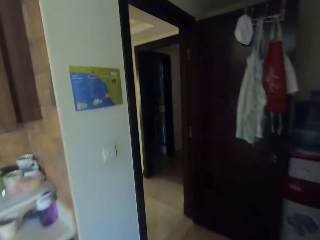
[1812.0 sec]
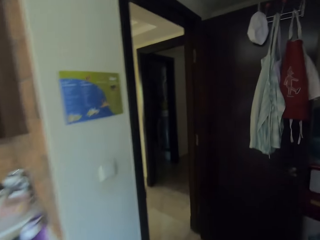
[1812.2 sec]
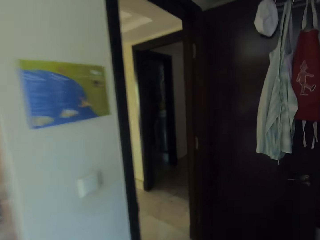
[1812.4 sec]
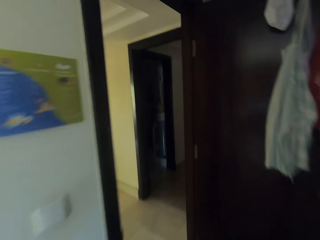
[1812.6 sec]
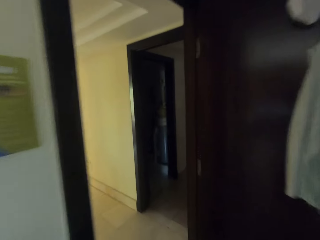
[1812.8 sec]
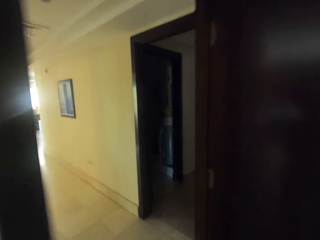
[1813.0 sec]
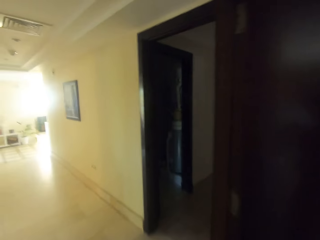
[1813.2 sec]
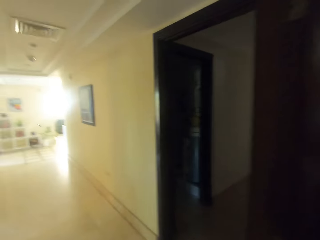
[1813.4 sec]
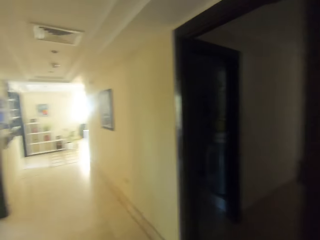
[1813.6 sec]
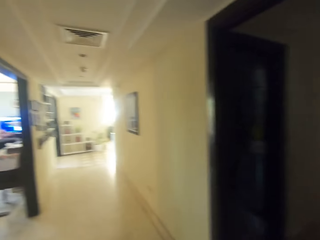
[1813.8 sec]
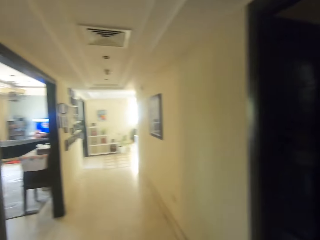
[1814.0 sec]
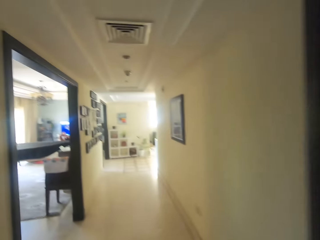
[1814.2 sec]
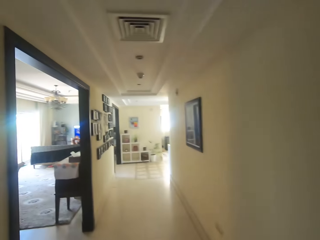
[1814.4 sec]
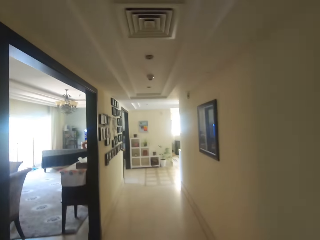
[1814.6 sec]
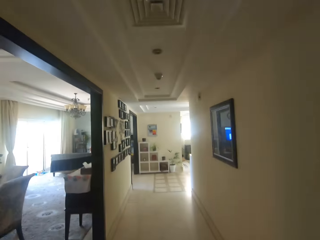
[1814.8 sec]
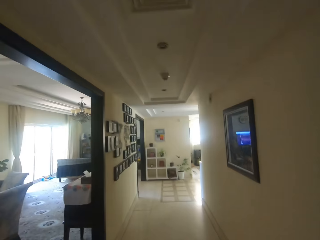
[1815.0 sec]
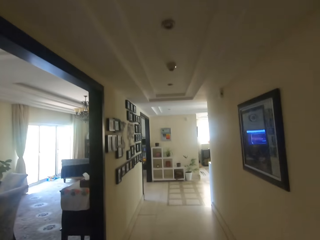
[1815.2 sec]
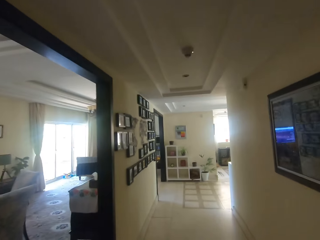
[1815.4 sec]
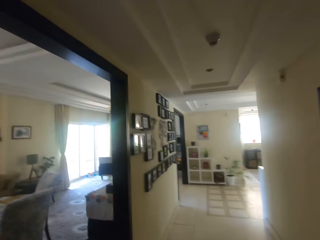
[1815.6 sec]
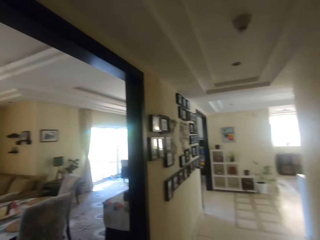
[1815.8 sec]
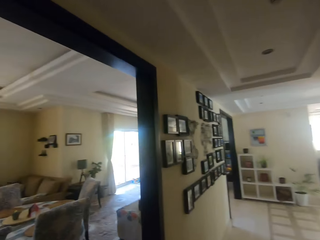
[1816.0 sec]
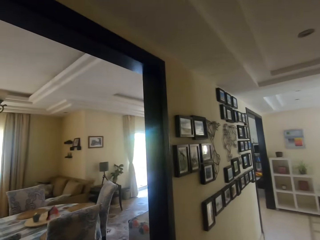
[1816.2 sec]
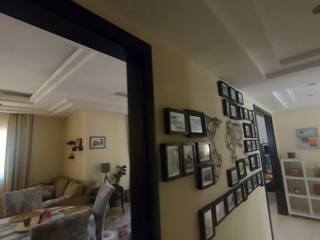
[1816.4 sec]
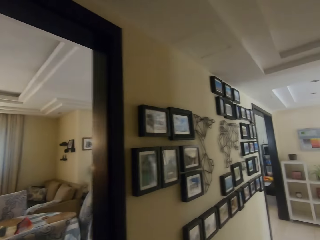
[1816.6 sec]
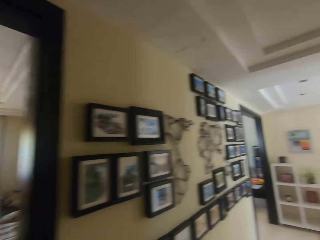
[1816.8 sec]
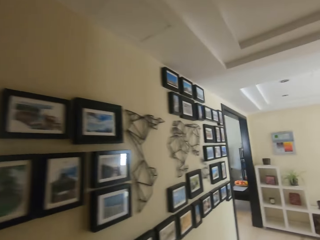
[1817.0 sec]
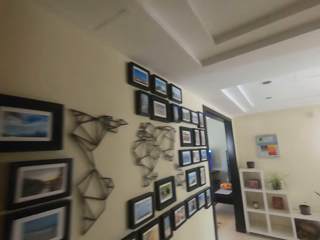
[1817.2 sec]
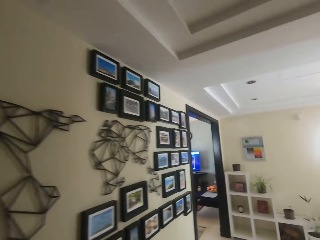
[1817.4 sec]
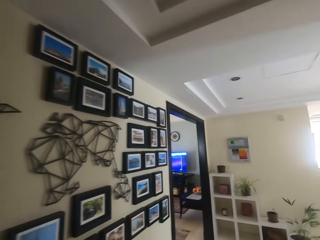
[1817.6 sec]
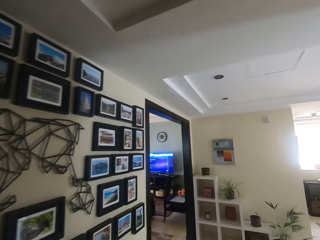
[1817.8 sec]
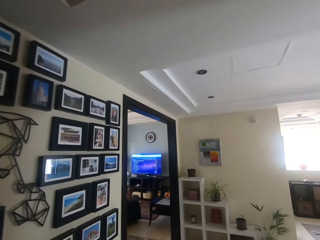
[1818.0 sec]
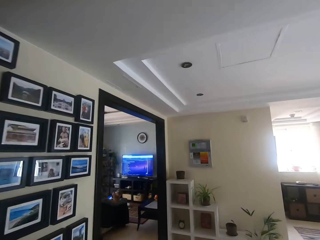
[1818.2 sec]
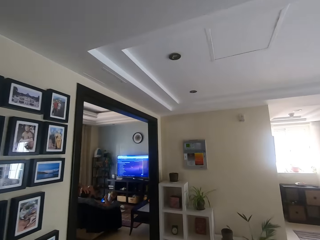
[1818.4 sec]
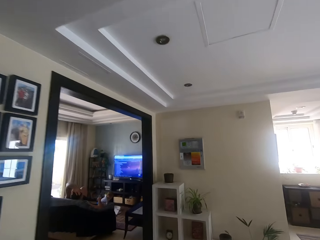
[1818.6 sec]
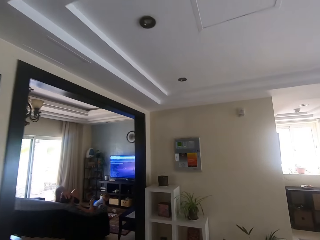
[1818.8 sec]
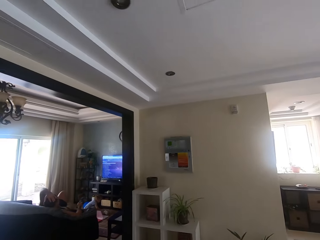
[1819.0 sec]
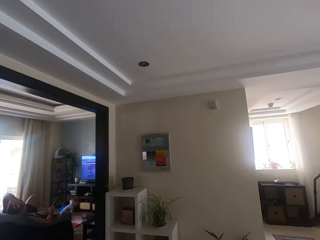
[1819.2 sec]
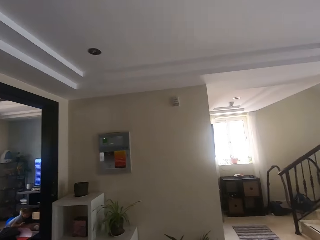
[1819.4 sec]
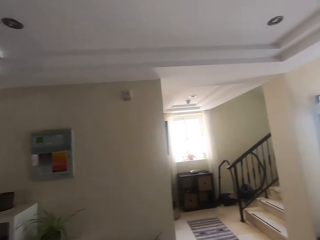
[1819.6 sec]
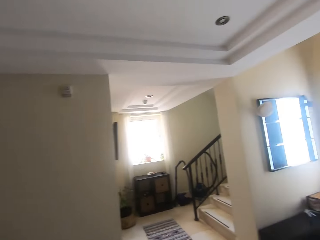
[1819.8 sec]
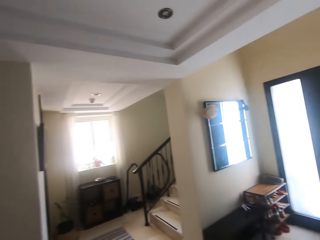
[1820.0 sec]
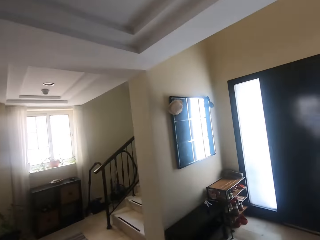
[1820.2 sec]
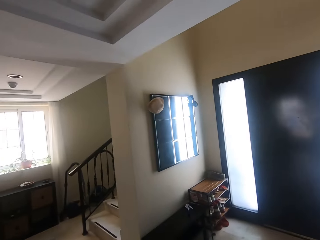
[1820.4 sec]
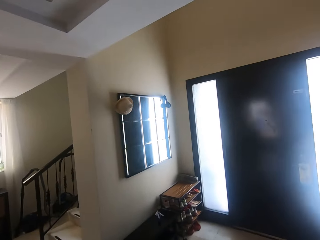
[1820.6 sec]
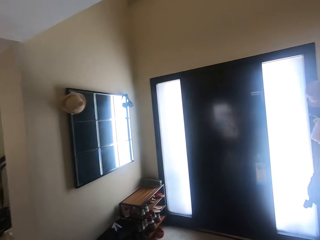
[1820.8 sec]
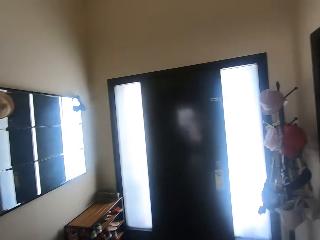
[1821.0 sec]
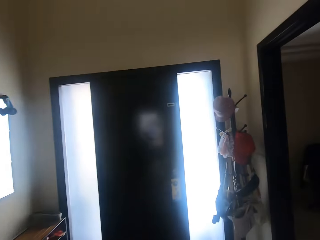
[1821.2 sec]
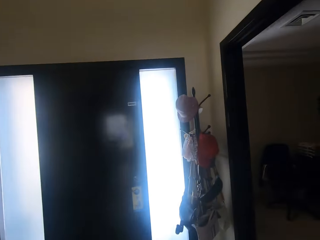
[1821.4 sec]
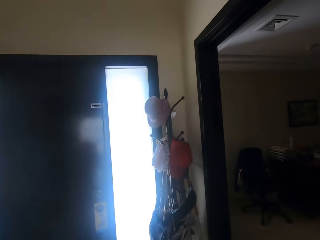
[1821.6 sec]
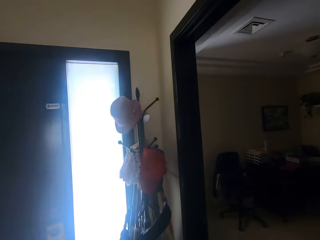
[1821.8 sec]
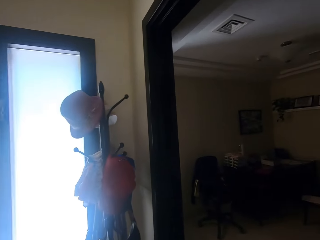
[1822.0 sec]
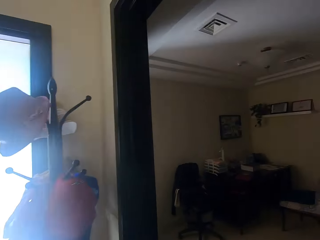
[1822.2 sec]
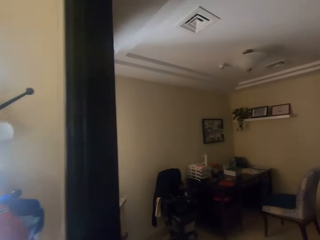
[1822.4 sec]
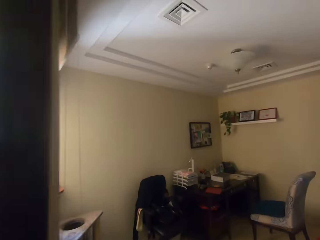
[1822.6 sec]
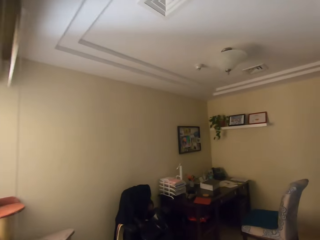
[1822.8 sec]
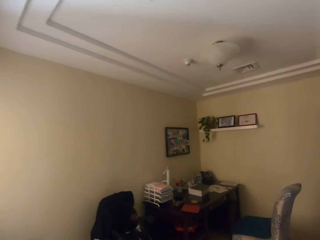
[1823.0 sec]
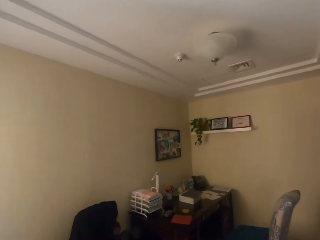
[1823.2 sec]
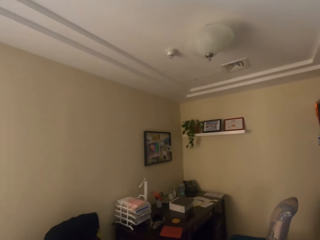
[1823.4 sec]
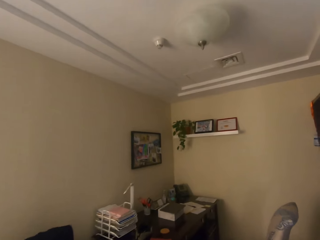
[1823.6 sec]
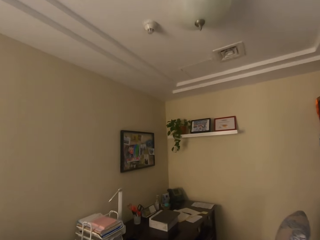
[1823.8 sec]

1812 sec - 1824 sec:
The camera wearer walks around. A man relaxes on a couch. A girl plays on the floor.

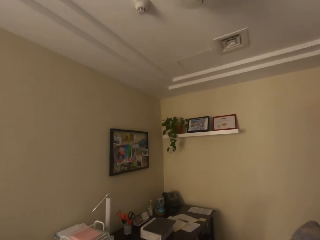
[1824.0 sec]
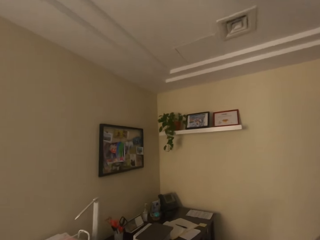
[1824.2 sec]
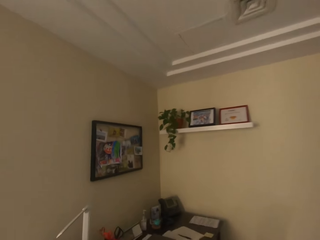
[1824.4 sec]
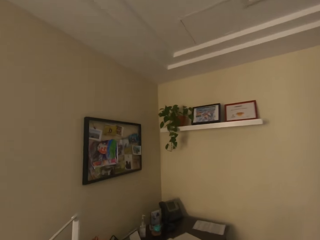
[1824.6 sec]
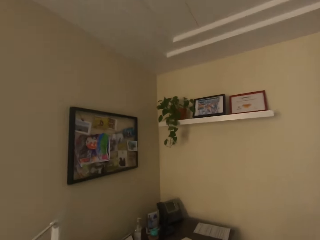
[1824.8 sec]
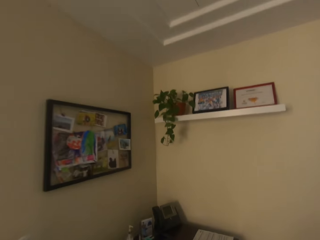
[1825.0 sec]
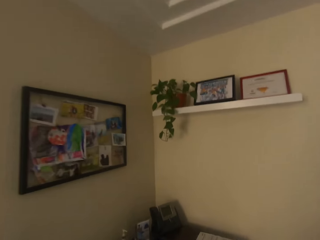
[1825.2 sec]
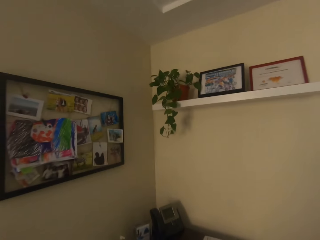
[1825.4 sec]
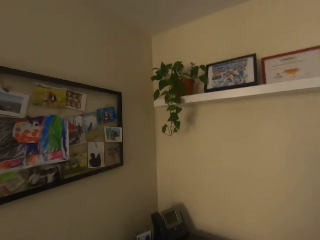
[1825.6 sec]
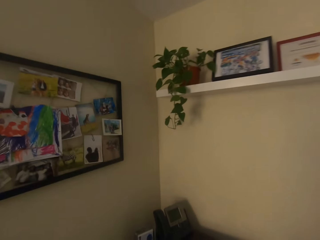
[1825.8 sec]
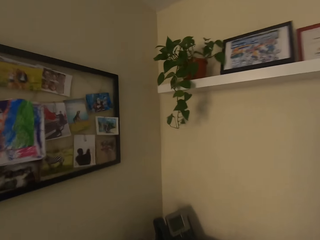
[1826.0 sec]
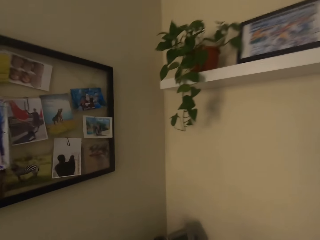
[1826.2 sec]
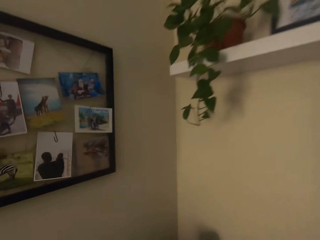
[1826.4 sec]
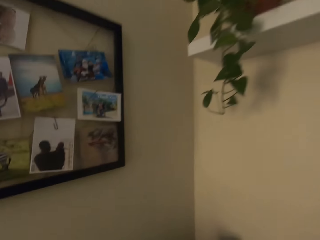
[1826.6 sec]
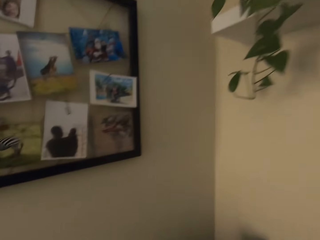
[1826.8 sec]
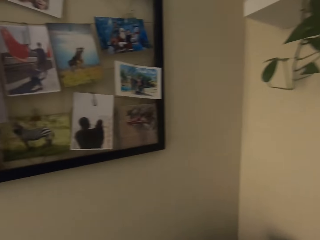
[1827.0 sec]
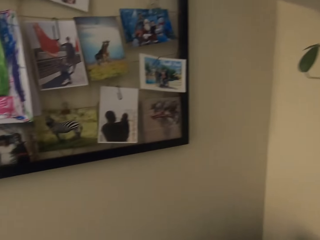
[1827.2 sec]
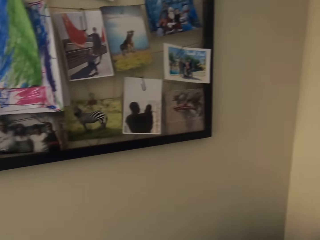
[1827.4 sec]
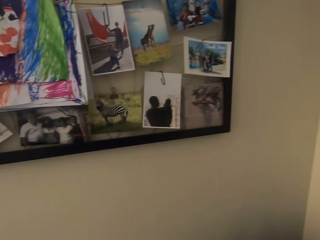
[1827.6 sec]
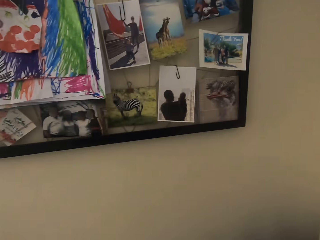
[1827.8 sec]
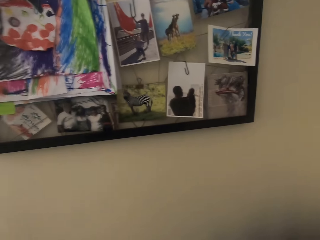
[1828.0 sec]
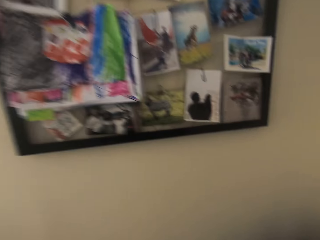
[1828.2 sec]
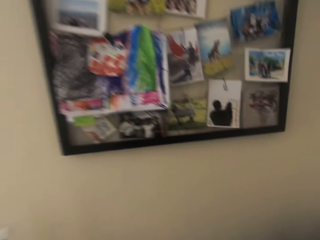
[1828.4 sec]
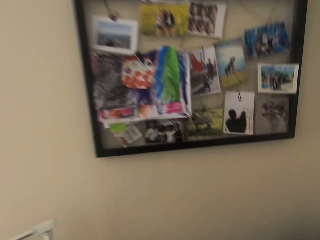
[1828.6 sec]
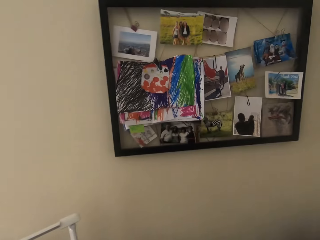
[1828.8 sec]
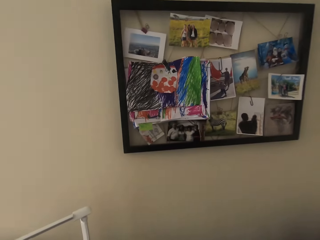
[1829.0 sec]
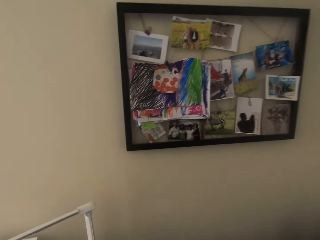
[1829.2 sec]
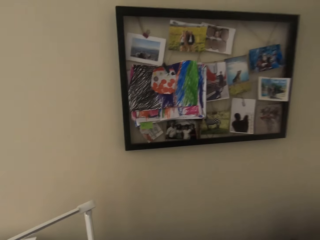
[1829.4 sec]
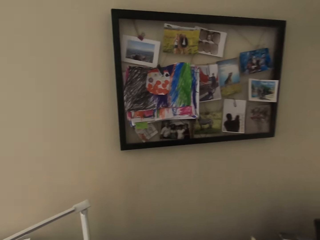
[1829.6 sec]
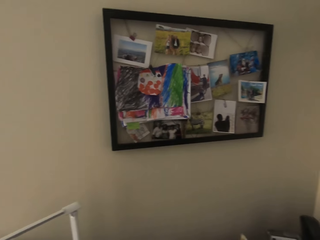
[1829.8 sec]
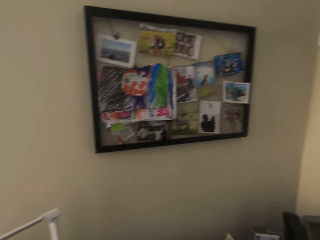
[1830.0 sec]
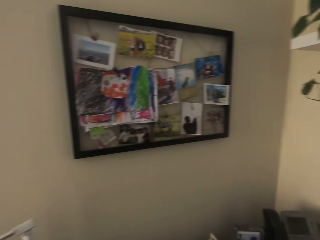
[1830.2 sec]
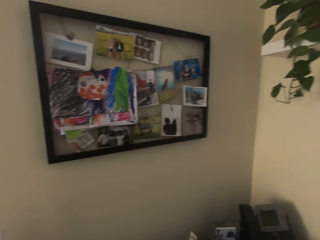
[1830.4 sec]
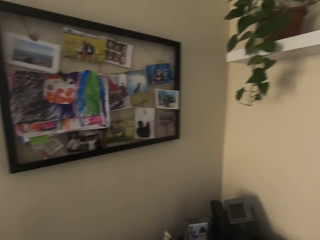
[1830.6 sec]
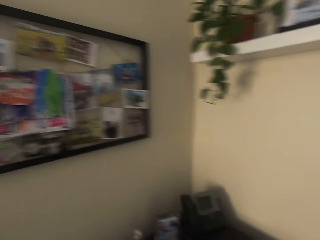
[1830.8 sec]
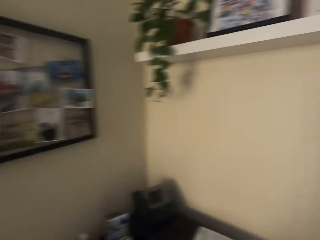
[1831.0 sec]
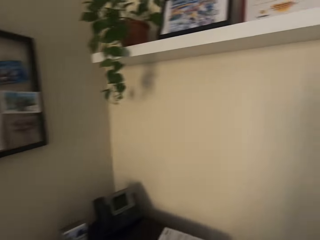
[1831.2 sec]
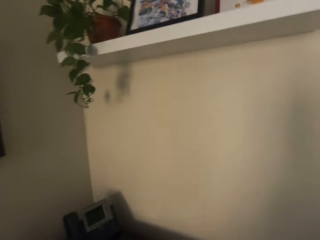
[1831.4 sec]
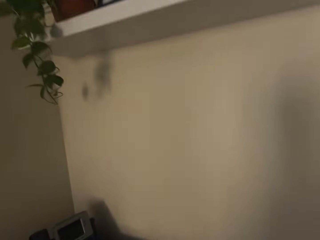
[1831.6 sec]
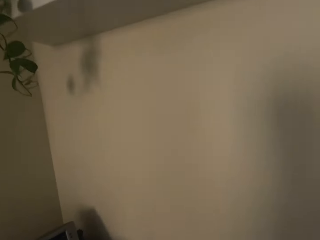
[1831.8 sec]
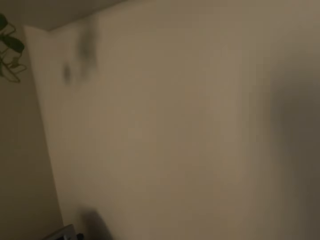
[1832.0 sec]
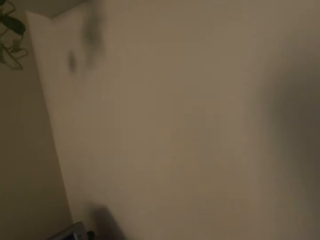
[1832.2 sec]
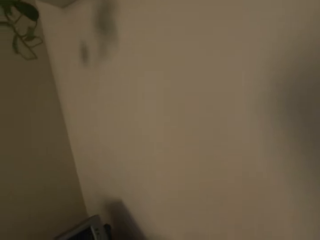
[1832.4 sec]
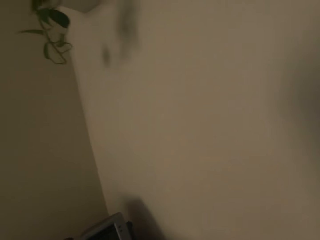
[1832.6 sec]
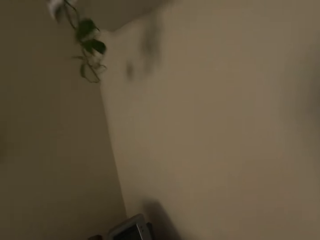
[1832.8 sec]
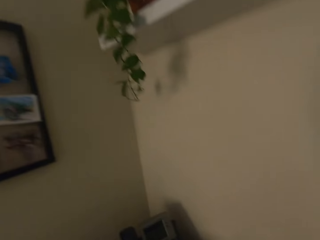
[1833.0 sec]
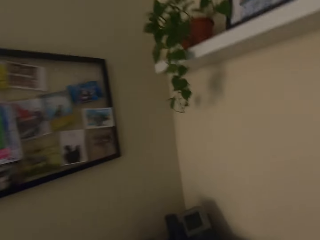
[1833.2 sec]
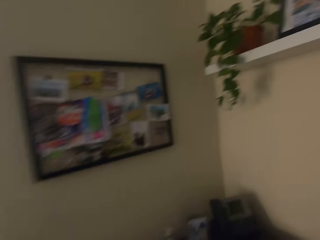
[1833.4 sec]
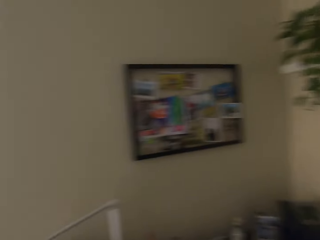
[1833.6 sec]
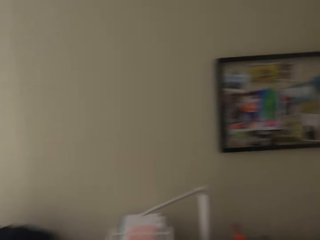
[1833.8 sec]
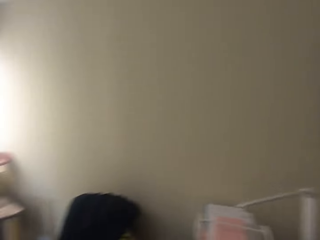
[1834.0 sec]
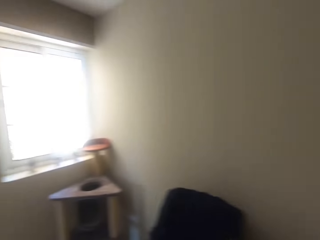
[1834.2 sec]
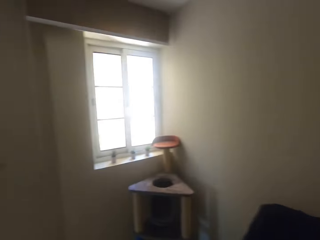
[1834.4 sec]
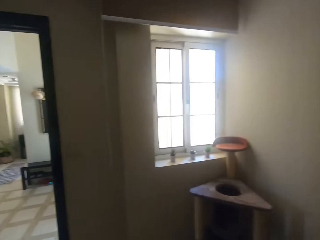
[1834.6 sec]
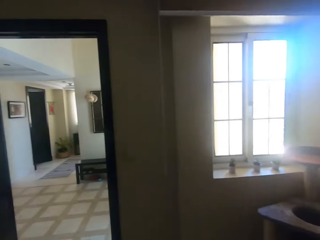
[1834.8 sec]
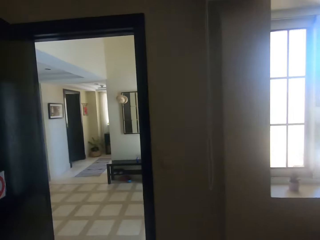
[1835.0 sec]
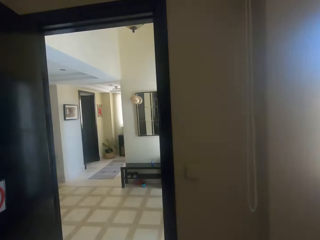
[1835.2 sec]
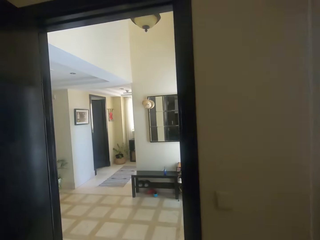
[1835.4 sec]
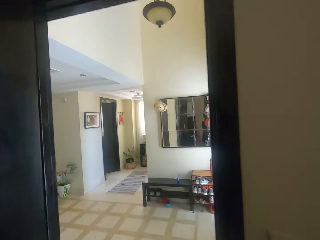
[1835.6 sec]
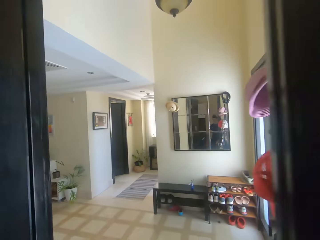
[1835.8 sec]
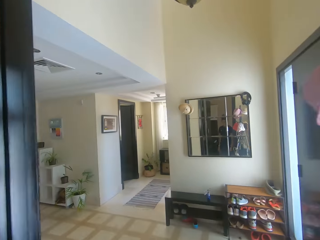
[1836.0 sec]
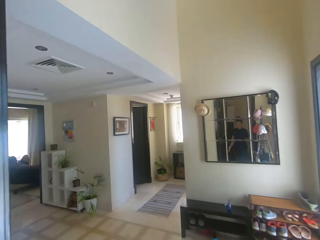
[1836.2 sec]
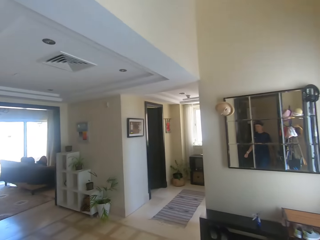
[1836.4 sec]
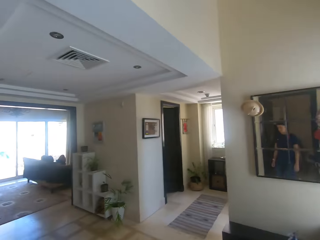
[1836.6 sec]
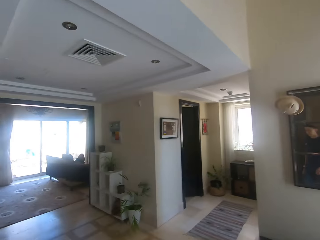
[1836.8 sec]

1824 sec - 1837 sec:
The camera wearer looks around. They turn around and walk around. A man relaxes on a couch.
